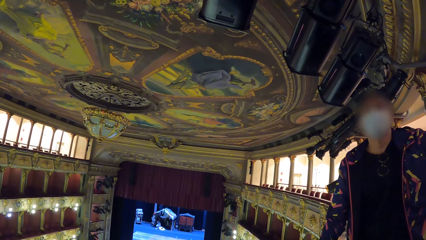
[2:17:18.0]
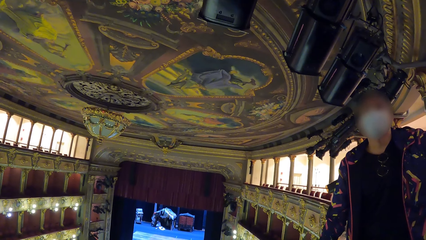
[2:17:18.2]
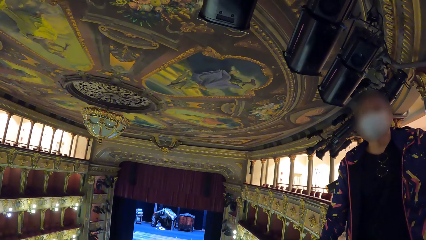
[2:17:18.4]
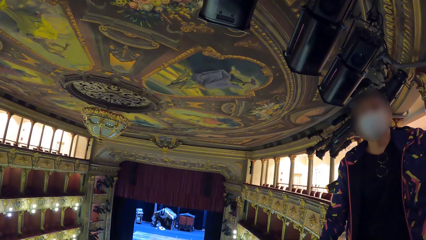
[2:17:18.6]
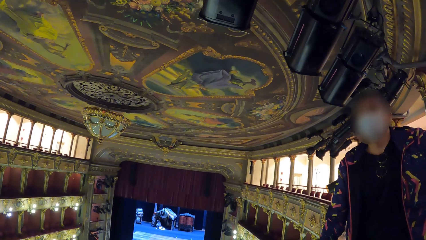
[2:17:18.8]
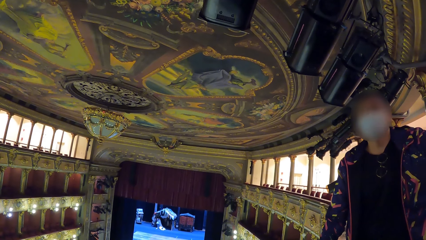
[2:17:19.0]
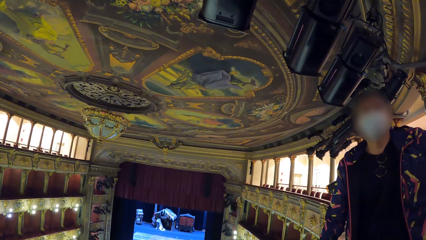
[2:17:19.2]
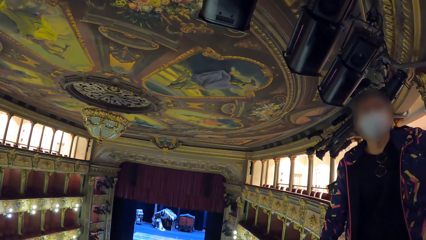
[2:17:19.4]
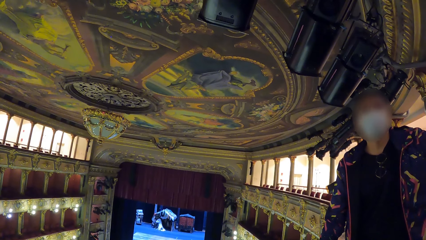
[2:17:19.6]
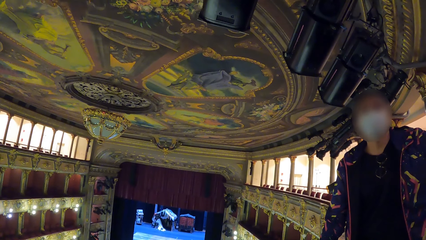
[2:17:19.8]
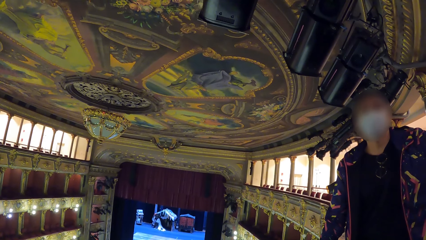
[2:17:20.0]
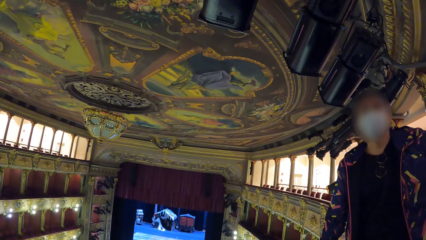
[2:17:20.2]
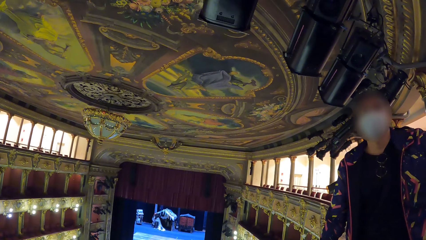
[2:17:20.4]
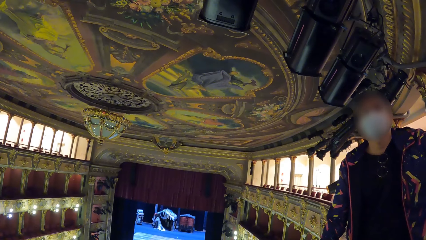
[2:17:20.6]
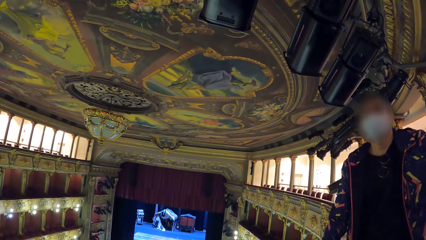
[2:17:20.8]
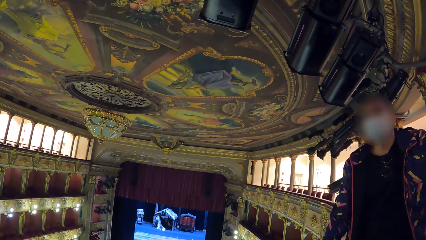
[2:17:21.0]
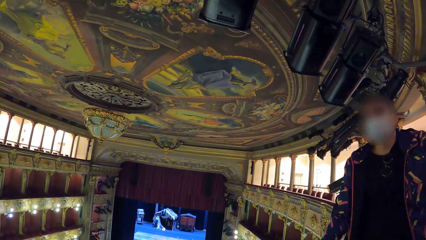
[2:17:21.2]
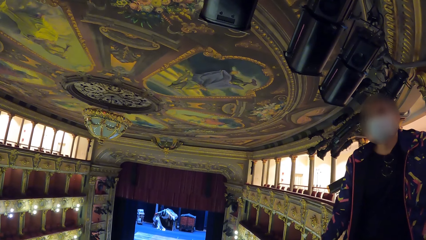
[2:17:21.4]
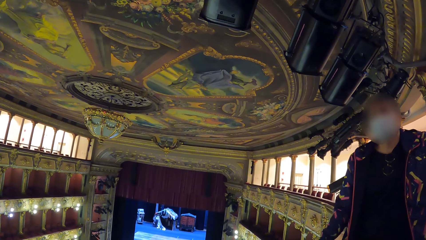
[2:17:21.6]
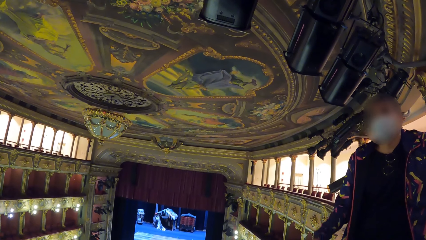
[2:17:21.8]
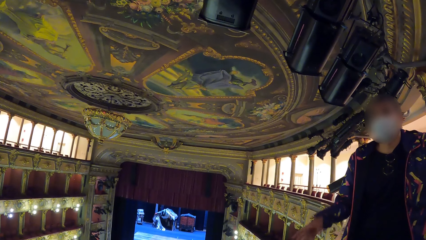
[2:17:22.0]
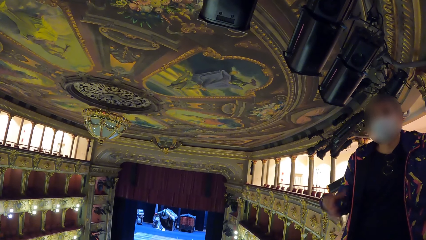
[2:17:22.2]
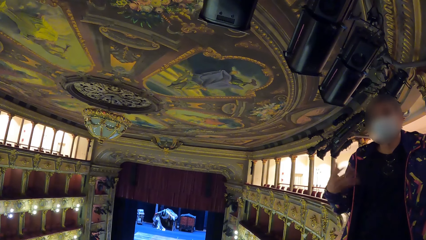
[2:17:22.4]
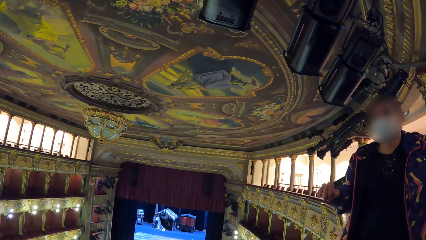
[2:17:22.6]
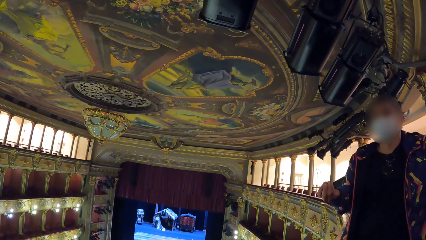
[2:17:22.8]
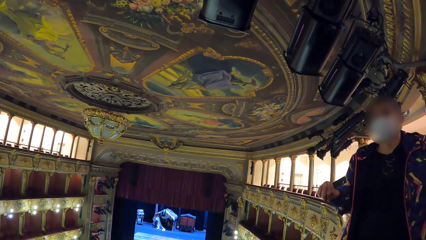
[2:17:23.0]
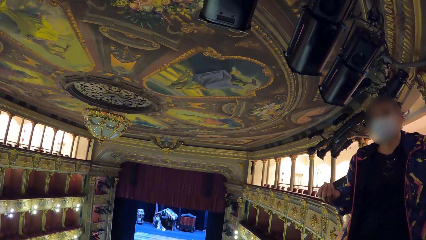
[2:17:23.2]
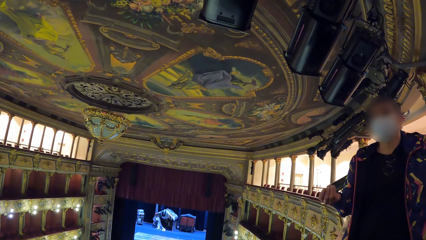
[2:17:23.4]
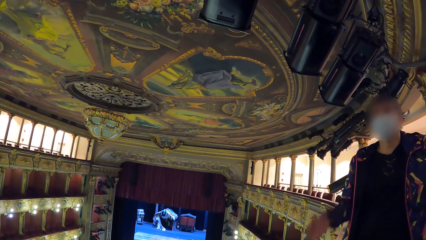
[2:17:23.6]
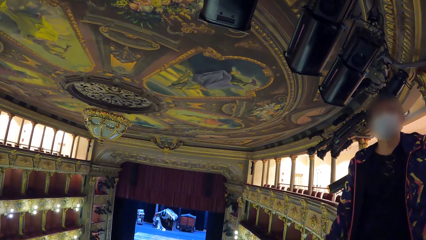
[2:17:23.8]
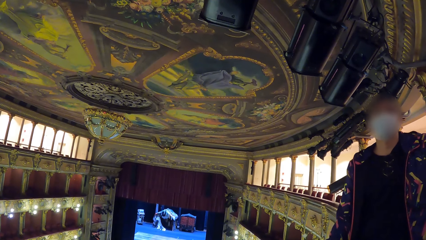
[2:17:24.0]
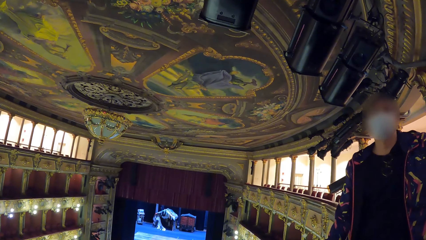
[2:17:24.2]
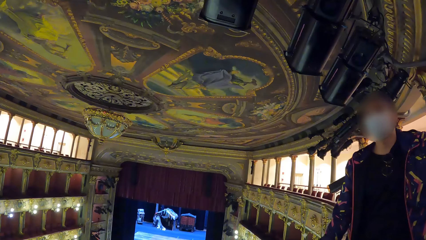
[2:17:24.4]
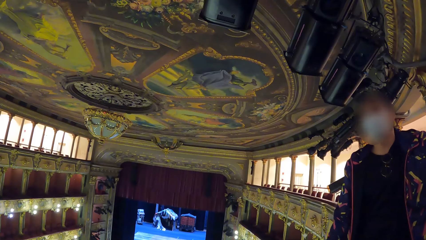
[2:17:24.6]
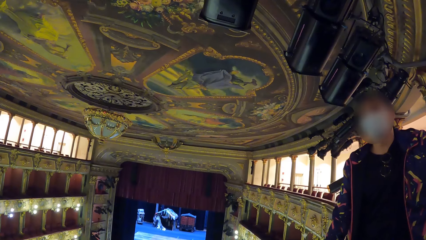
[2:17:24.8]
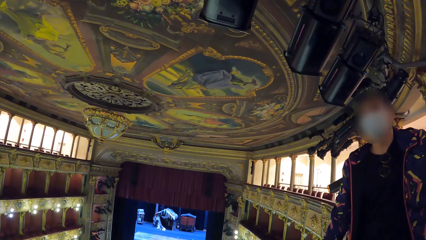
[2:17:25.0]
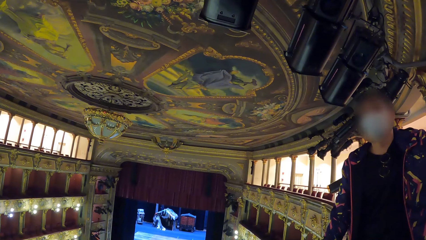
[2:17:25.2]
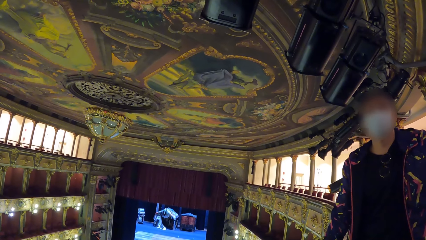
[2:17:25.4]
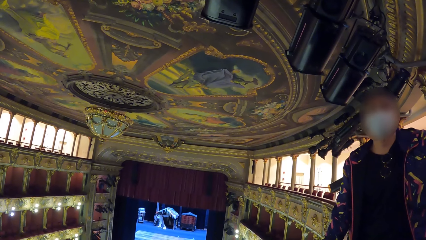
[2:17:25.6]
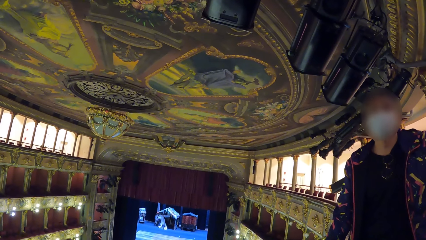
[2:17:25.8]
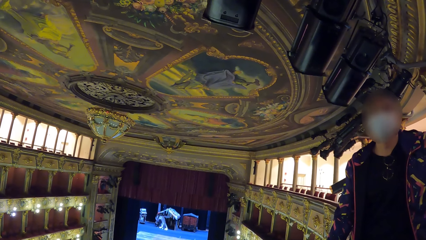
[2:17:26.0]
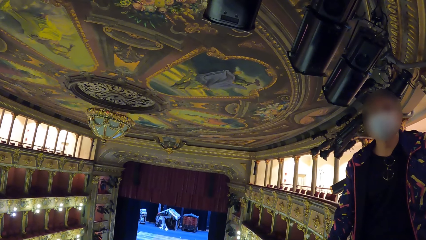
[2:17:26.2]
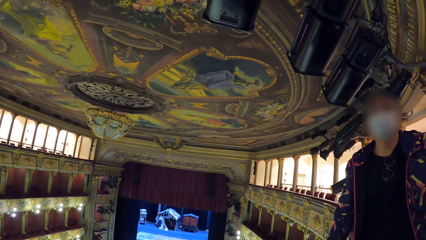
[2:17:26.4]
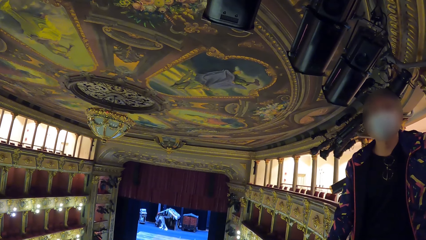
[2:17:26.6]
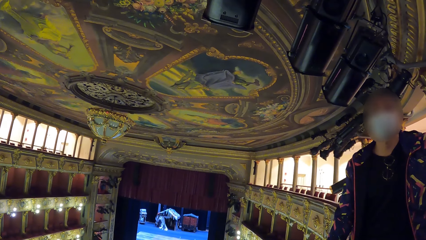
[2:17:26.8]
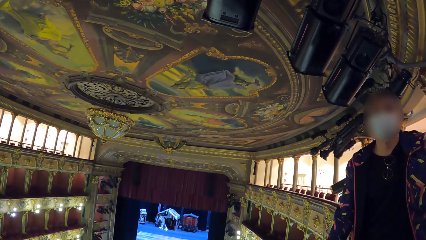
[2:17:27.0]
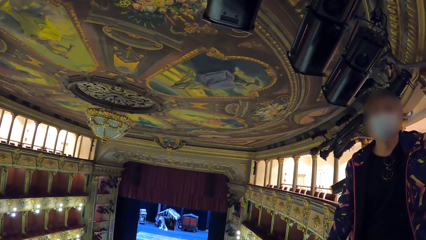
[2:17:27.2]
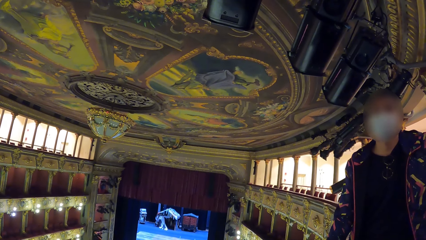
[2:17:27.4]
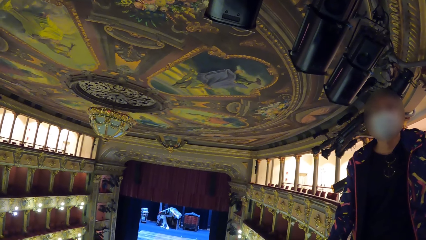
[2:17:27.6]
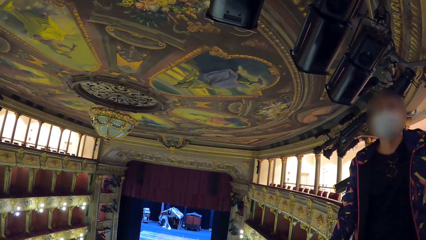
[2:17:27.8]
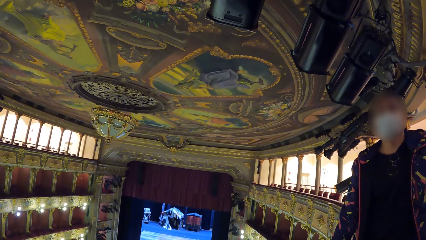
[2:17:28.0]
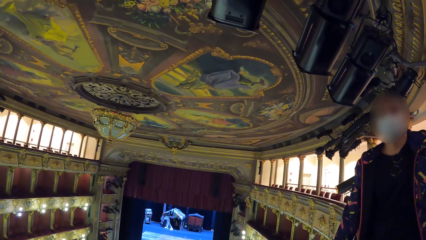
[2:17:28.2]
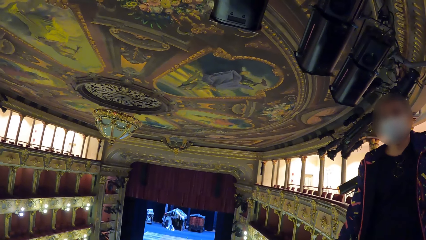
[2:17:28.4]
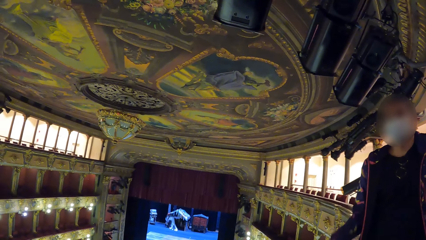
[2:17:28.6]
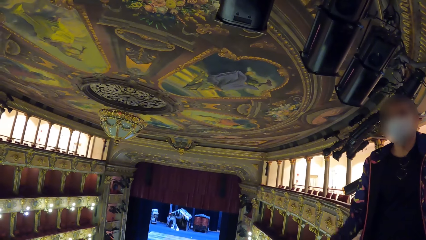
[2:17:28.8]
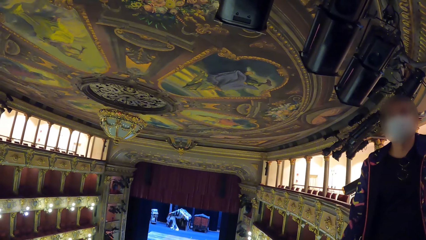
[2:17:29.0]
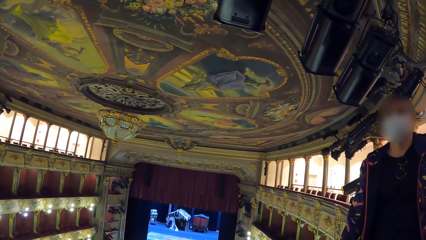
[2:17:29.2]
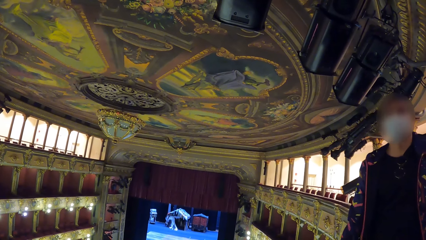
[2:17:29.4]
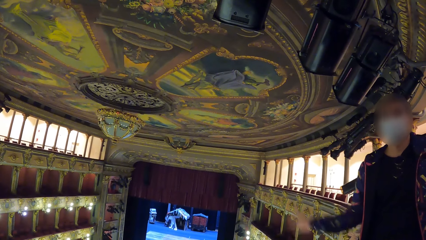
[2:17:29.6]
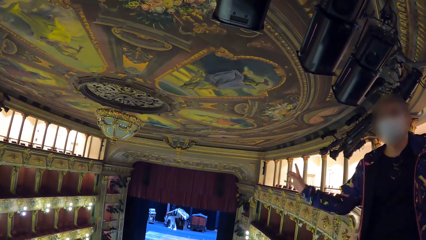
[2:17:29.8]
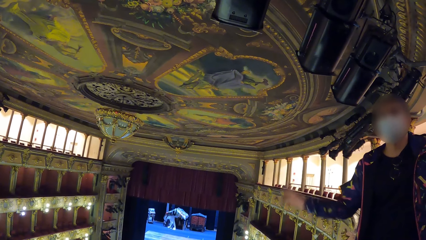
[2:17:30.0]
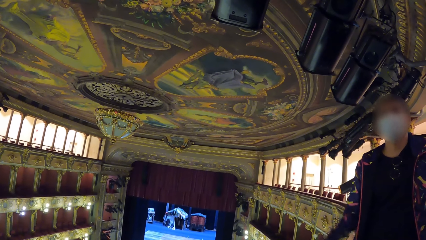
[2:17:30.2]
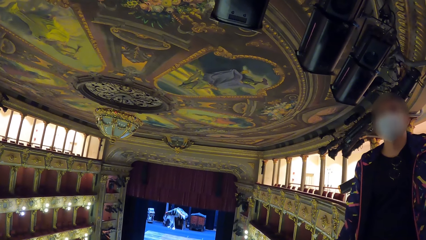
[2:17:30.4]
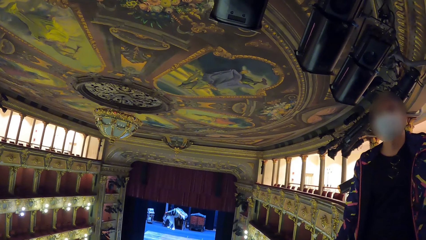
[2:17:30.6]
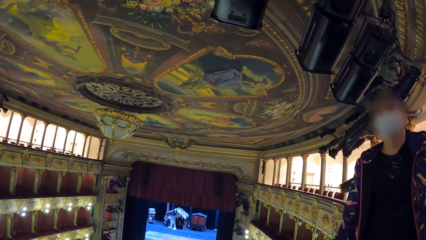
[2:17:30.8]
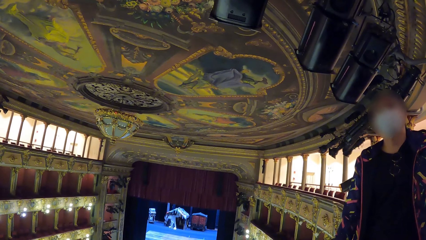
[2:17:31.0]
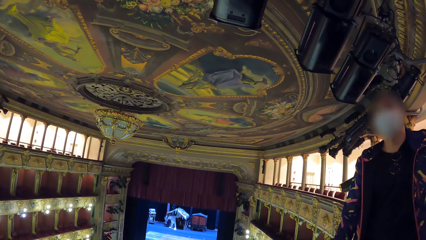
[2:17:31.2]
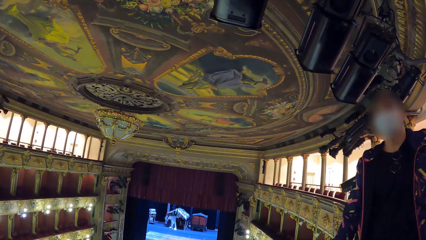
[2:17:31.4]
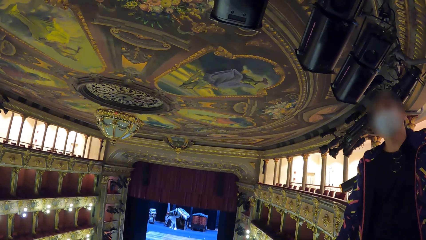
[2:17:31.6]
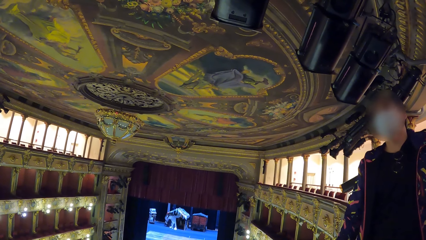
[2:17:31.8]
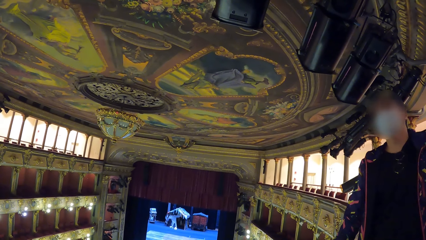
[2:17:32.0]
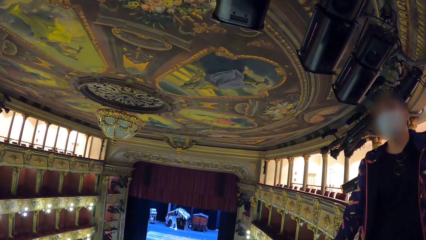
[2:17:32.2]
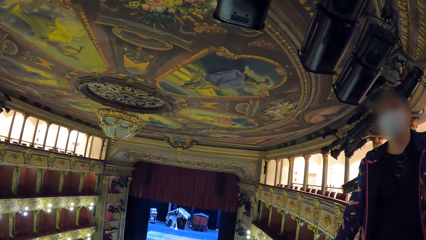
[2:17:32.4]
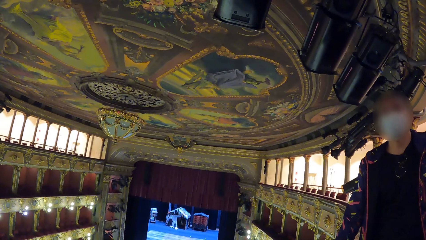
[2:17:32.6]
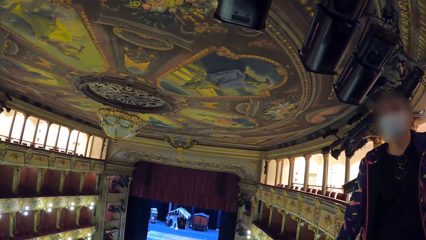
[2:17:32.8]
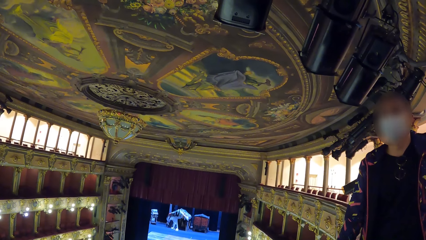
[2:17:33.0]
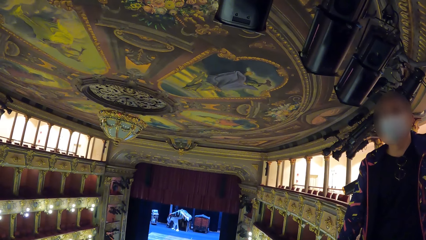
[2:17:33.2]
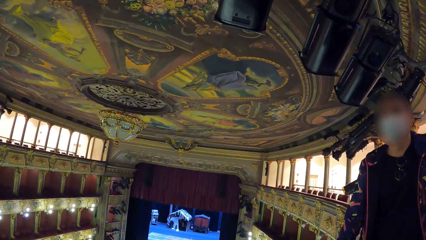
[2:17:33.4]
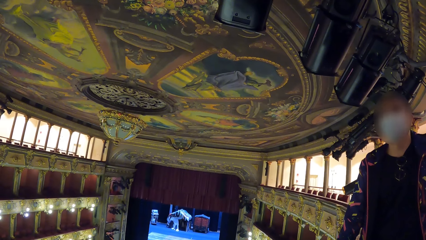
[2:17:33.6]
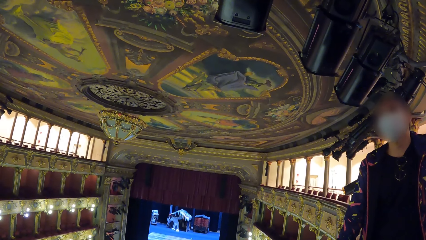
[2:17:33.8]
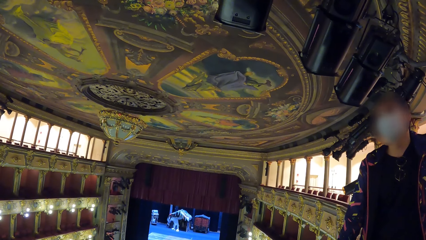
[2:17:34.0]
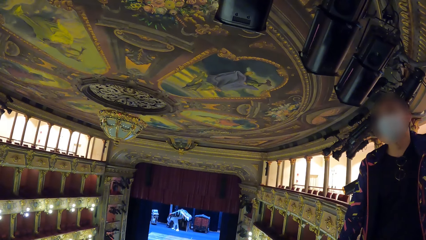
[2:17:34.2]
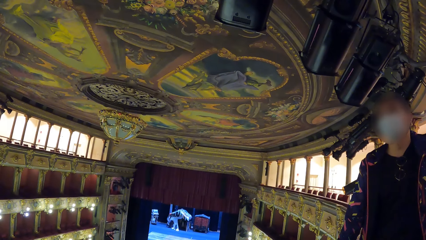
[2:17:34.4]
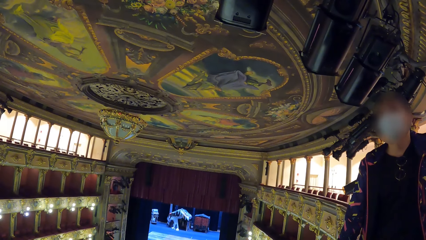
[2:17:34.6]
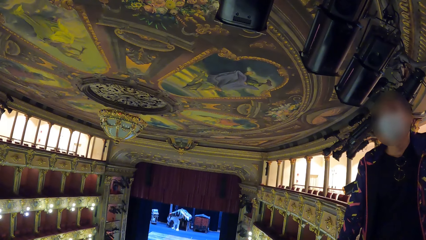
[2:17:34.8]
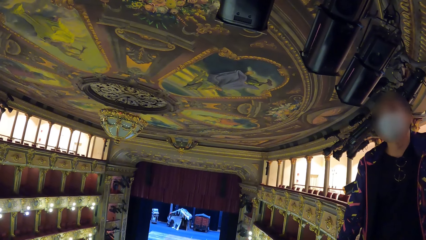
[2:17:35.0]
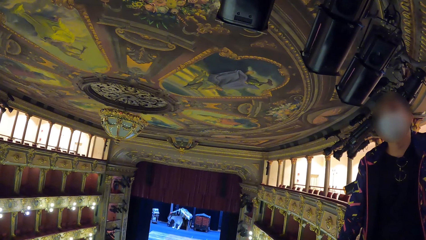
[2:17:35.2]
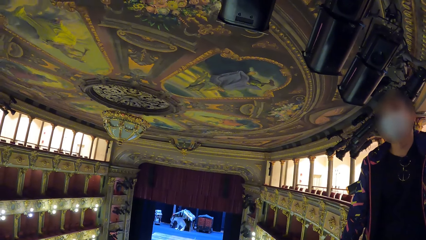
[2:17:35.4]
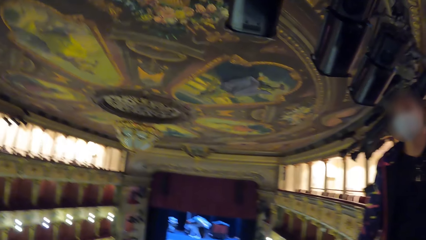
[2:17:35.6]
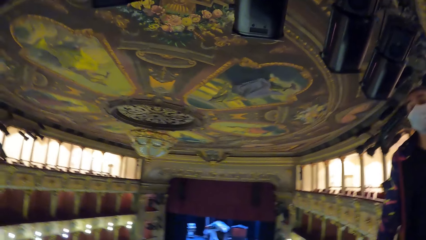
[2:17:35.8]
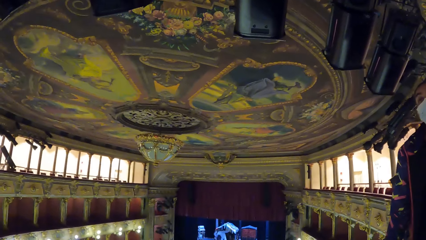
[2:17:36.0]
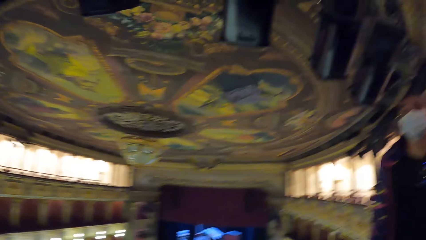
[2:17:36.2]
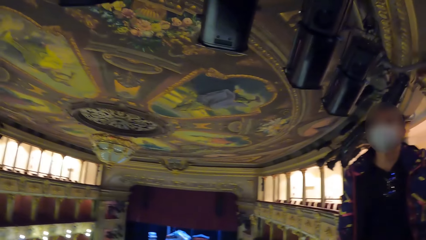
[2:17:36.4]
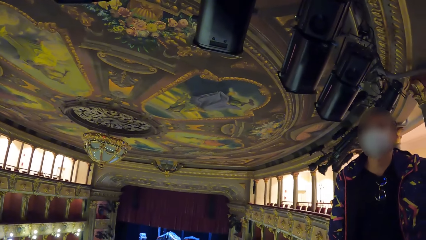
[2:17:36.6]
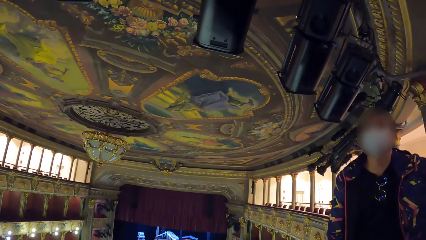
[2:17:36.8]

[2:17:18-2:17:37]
A man lifts up the hand. The man talks to the camera wearer.
